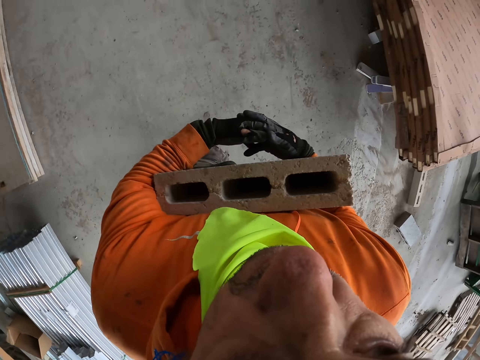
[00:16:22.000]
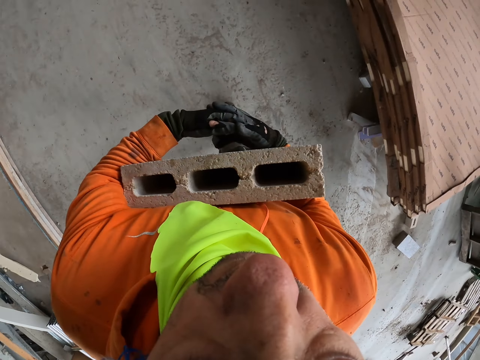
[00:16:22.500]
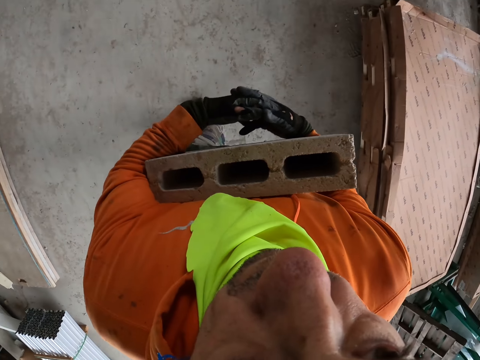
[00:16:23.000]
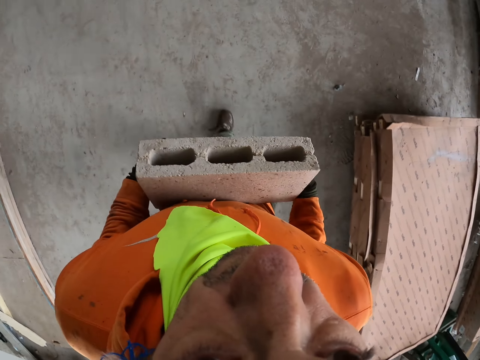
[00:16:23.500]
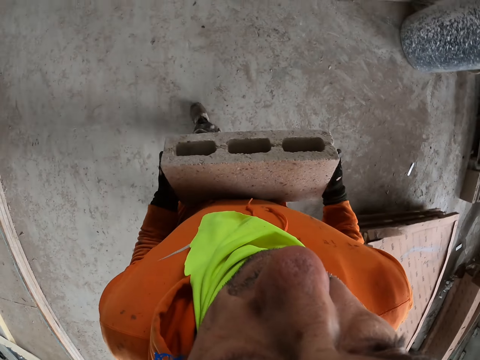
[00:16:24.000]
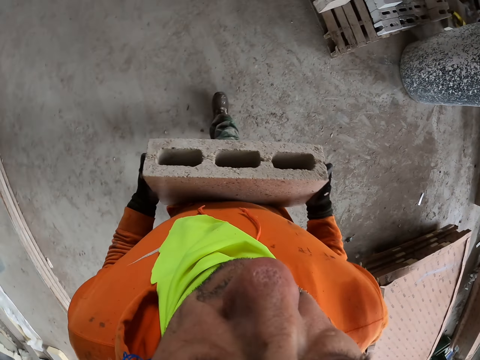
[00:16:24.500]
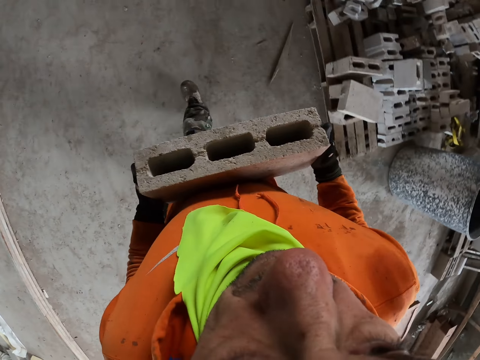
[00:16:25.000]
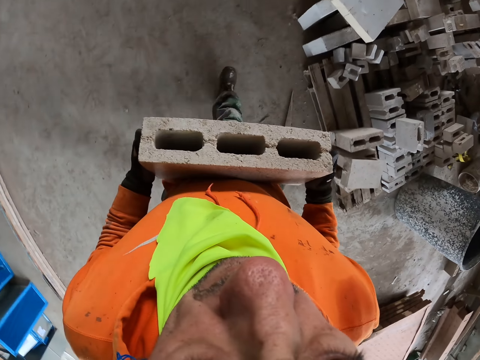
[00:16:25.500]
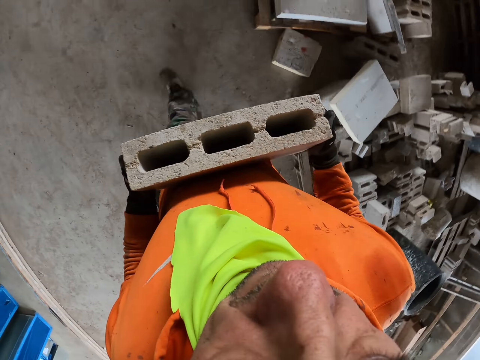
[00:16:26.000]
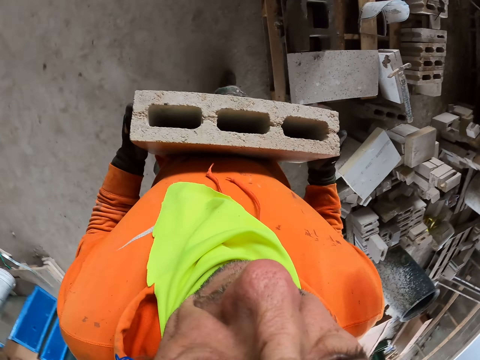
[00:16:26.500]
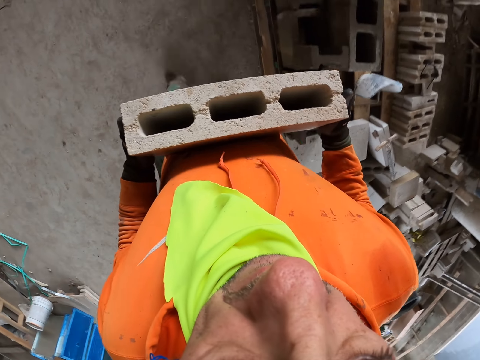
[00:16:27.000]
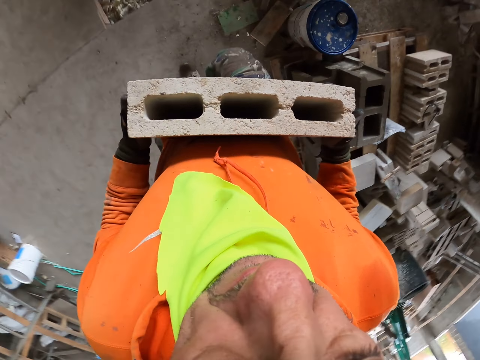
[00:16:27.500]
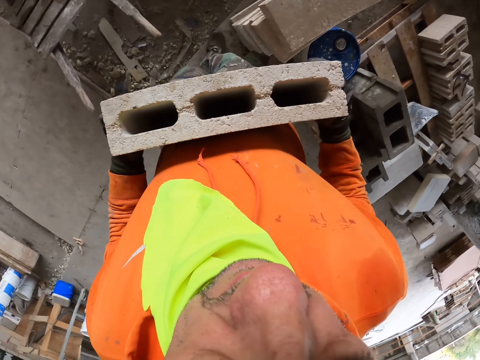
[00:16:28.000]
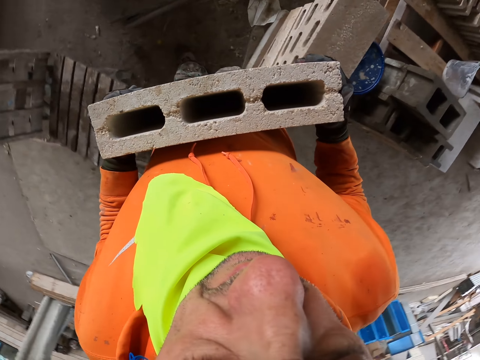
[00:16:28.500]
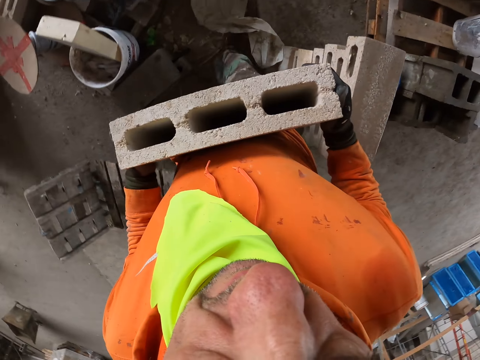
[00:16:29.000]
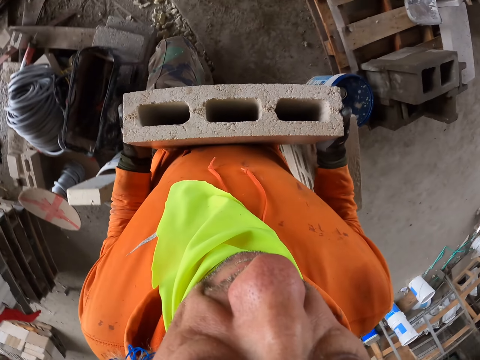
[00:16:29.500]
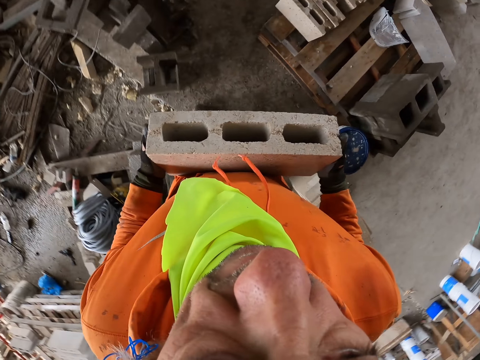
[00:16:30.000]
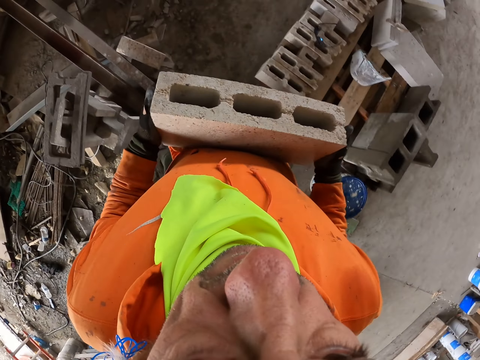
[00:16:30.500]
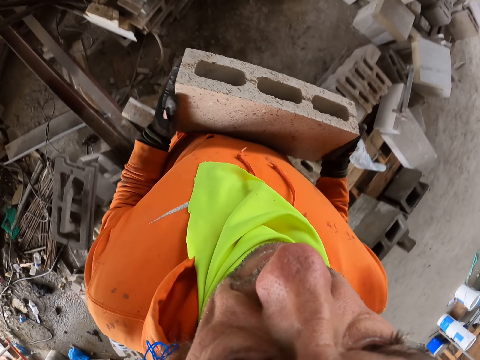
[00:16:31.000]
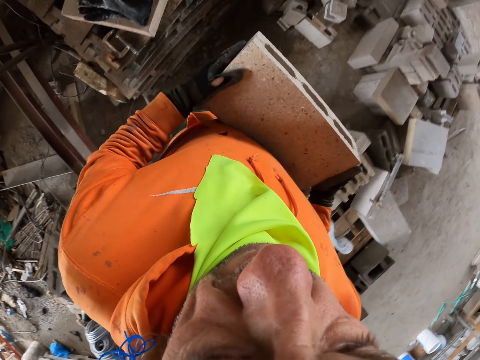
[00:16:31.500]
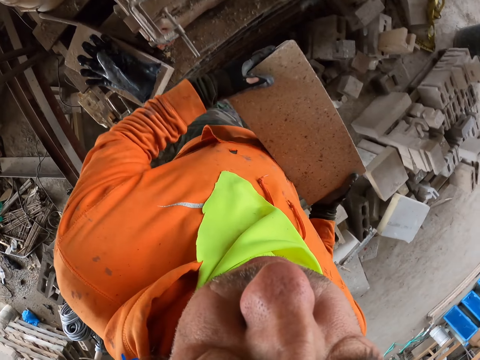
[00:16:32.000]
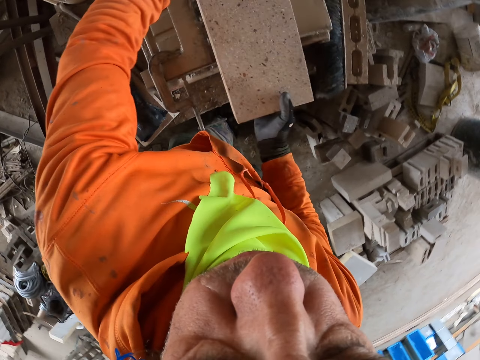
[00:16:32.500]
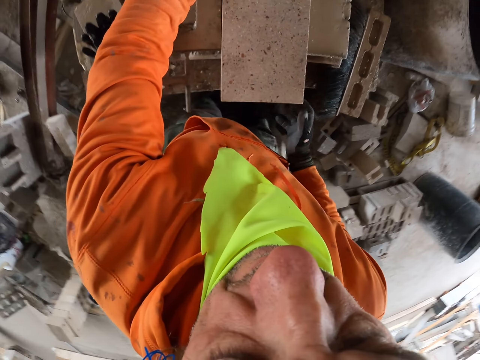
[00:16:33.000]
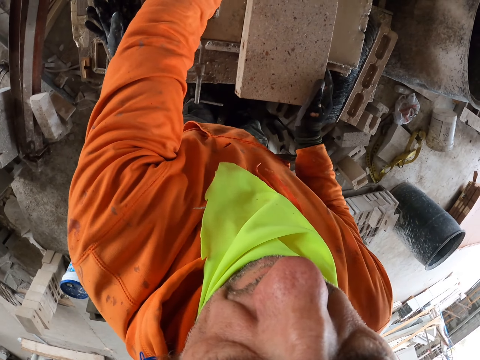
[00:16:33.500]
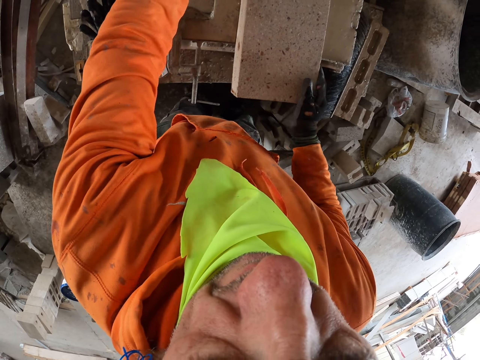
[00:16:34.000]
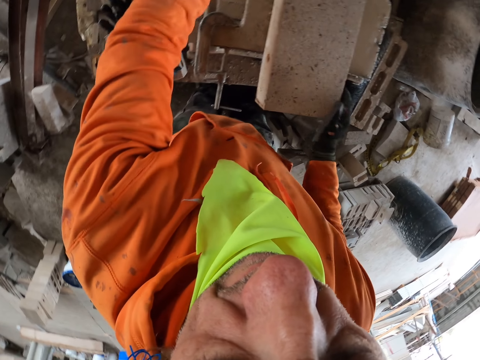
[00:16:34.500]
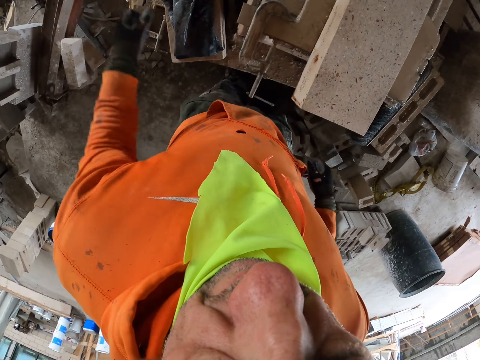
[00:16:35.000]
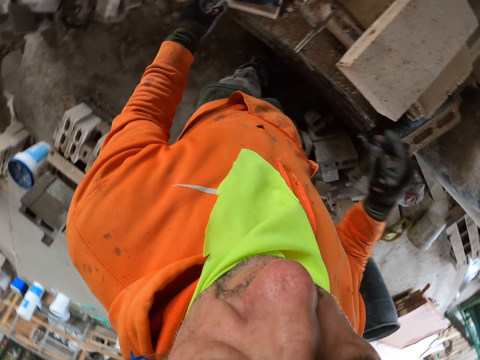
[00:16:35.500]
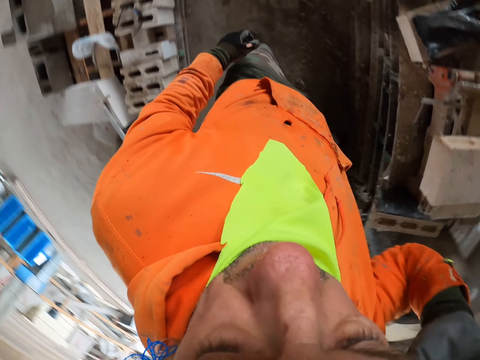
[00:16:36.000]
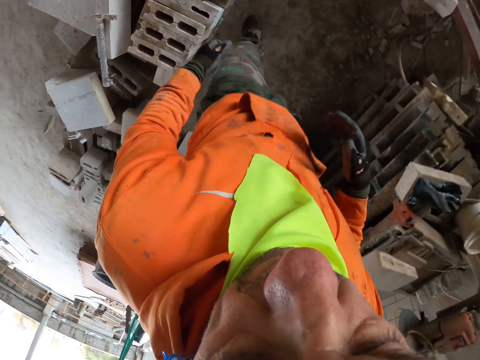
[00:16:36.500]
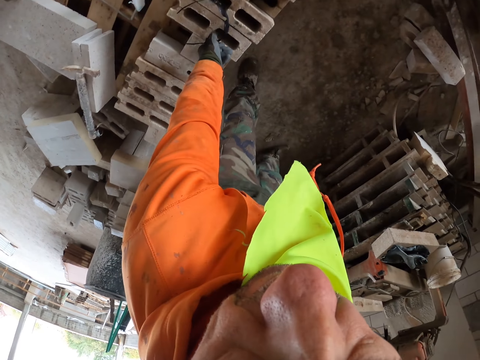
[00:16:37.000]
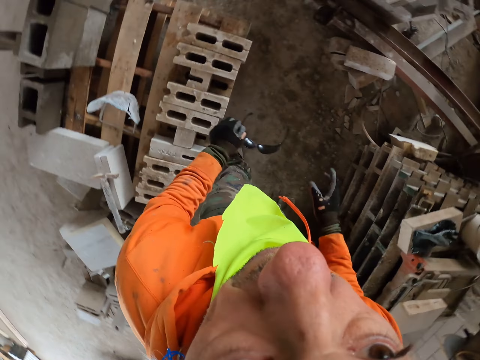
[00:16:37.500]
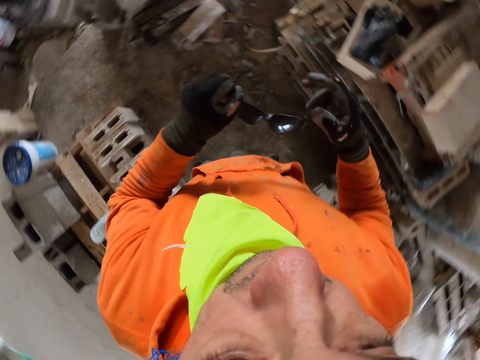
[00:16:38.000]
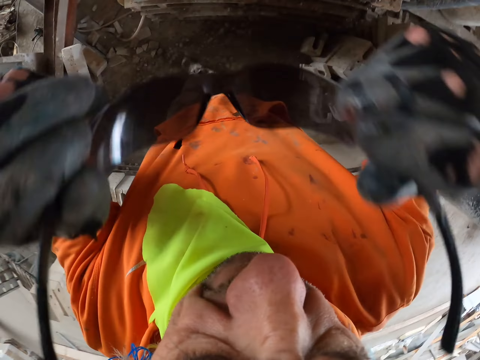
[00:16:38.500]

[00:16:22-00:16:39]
The camera wearer moves the brick. They walk around the building. They put the brick down. They lift the hand. They pick up the eyeglasses.

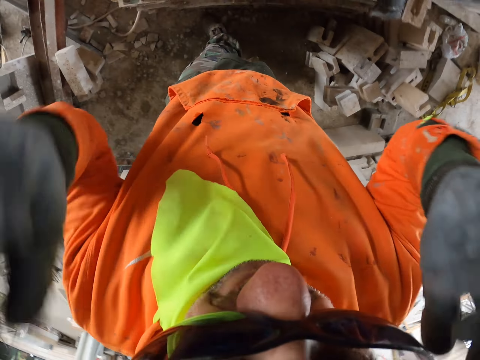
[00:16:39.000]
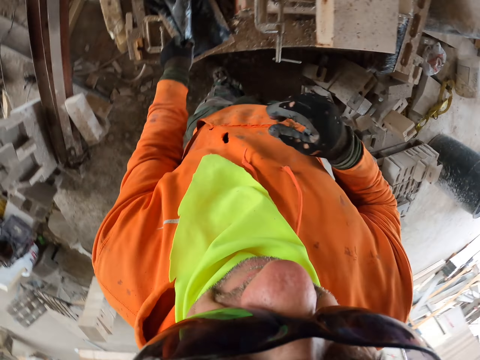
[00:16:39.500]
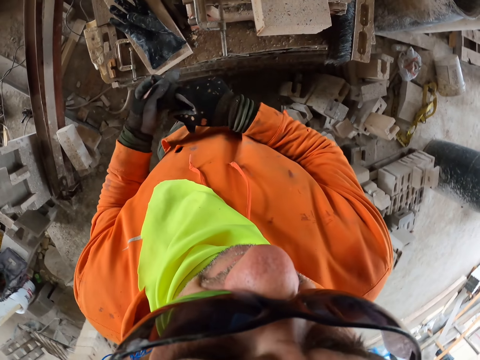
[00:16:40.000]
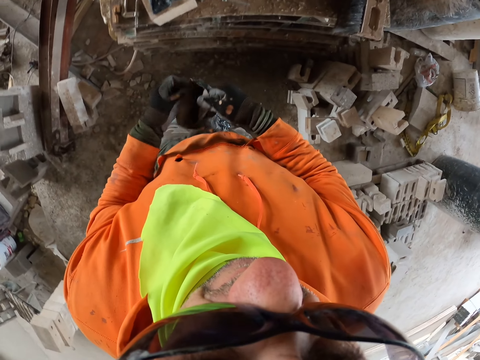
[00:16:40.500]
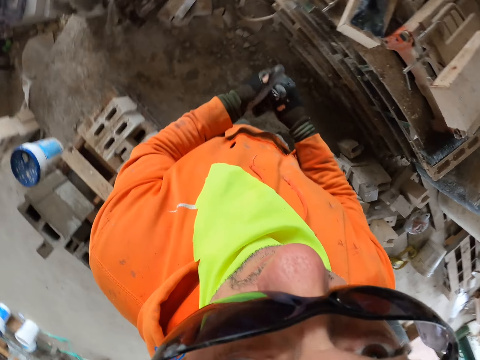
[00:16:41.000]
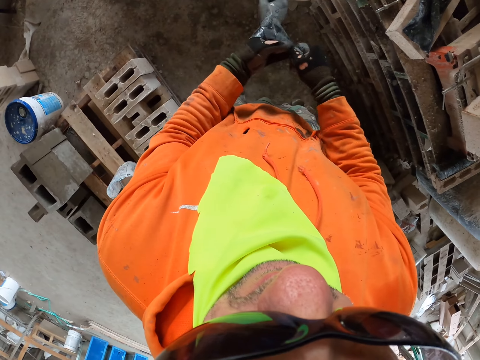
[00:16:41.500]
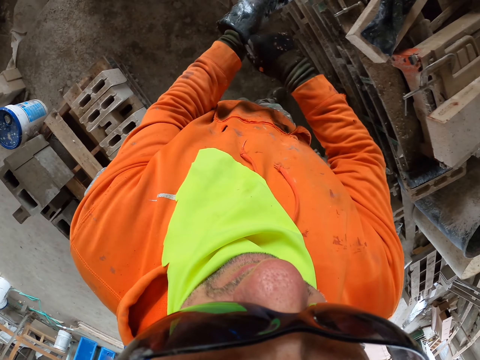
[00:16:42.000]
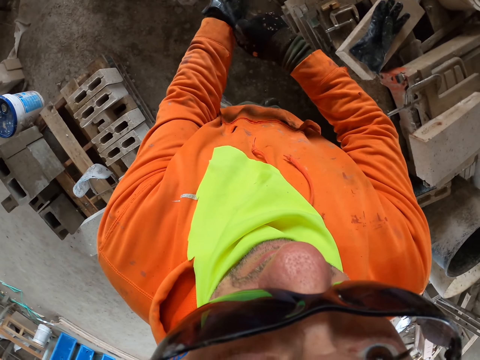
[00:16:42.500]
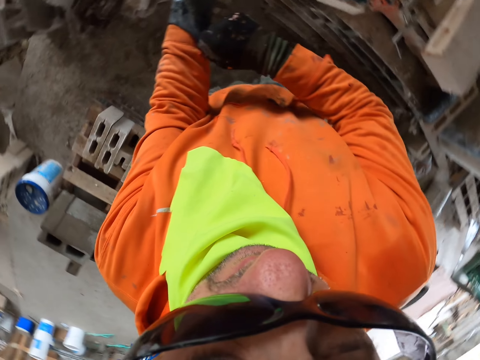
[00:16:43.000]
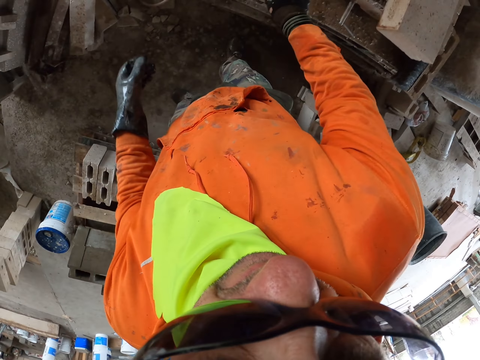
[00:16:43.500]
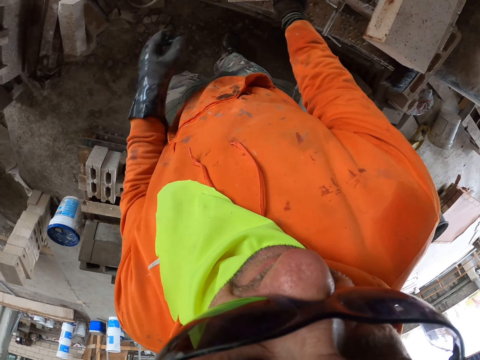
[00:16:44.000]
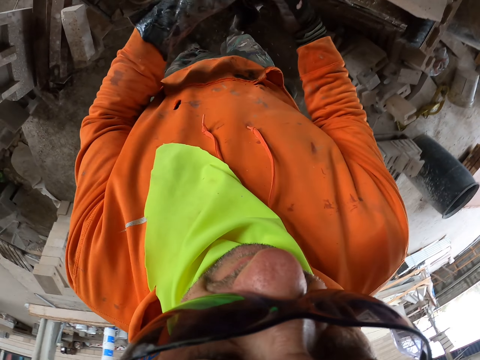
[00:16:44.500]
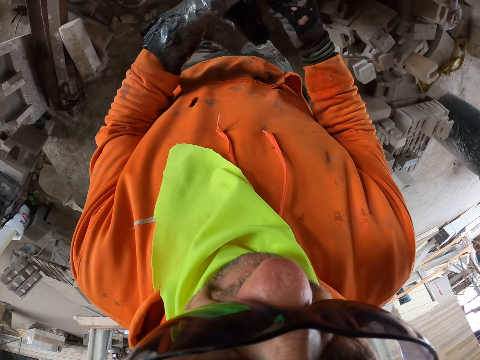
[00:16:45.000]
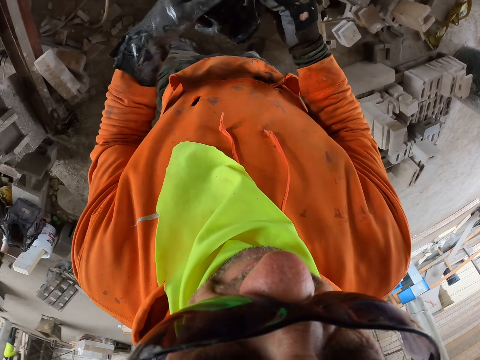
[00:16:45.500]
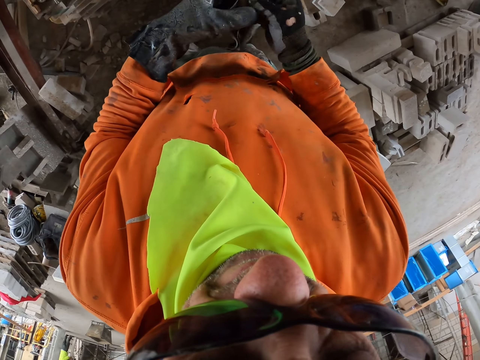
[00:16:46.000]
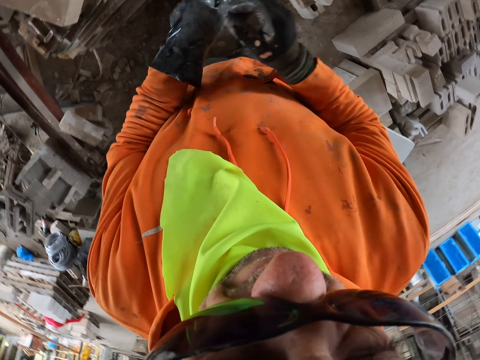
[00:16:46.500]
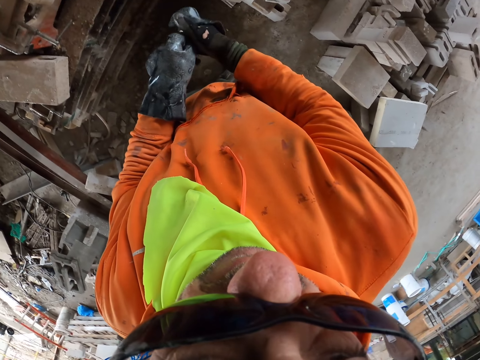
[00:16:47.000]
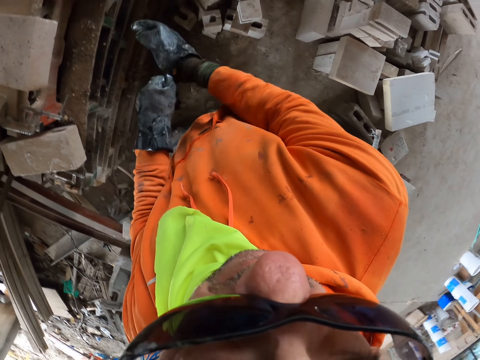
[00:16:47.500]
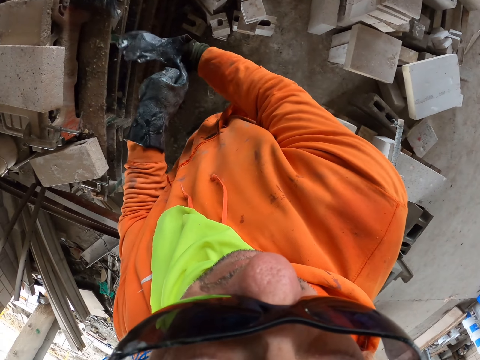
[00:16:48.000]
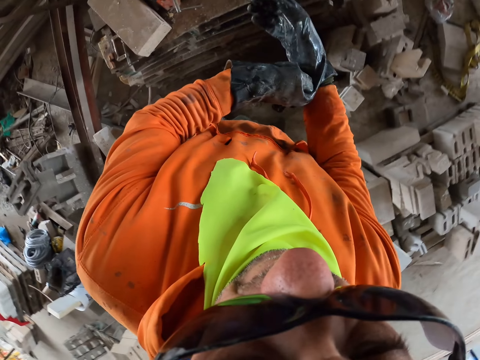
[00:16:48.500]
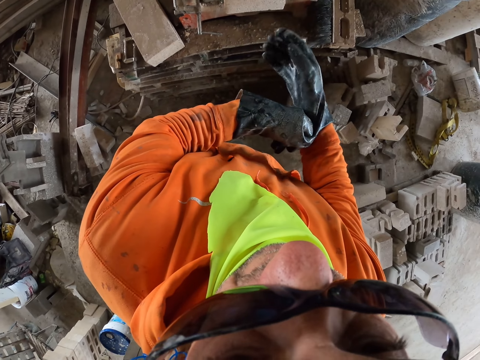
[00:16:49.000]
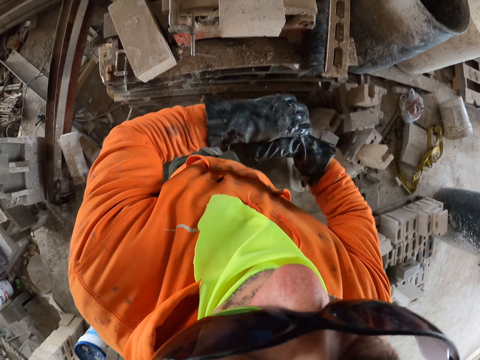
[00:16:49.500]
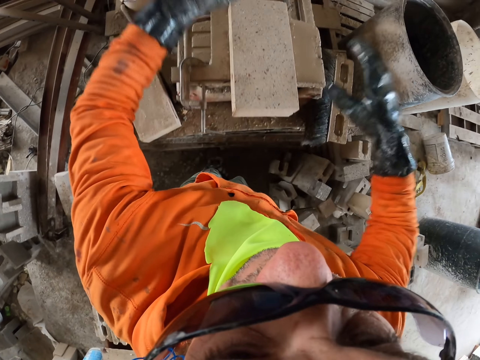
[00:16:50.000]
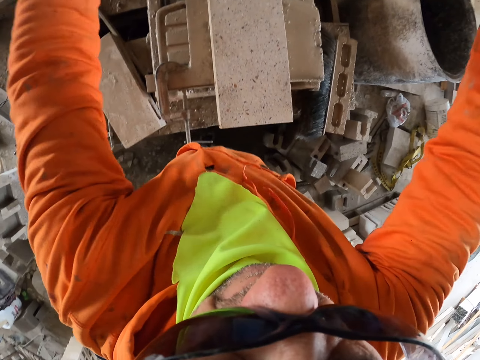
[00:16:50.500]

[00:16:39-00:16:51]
The camera wearer wears the eyeglasses. They pick up the gloves and wear the gloves. They pick up the gloves and wear the gloves.
